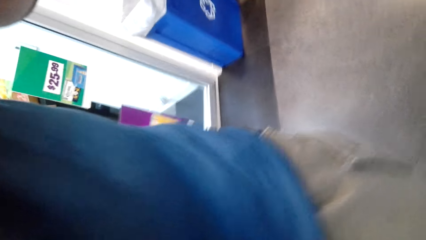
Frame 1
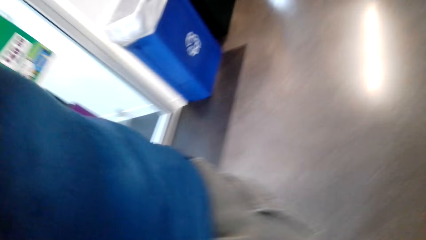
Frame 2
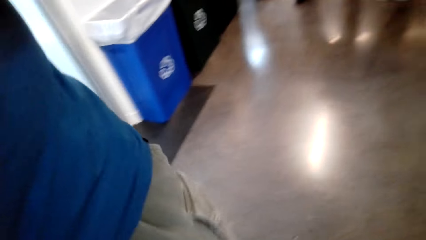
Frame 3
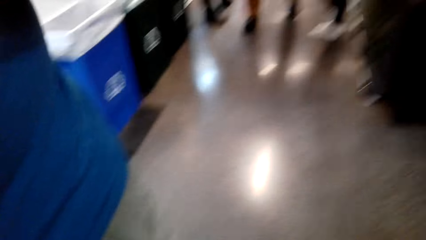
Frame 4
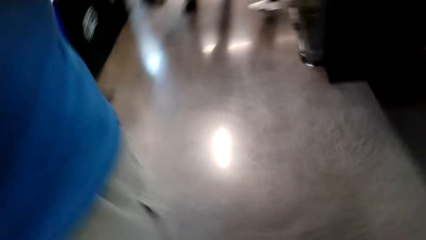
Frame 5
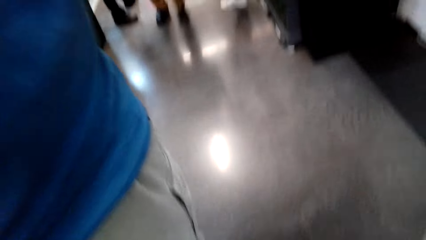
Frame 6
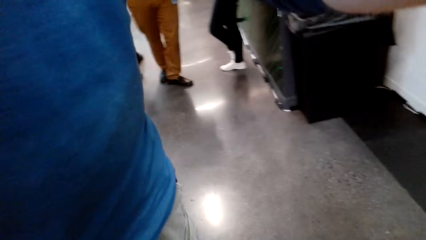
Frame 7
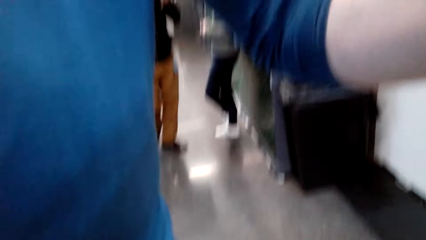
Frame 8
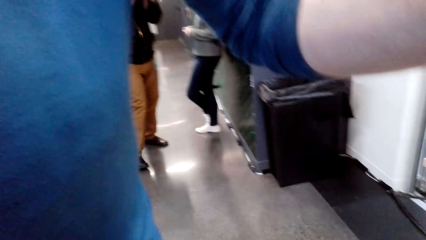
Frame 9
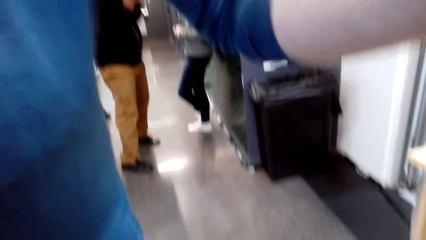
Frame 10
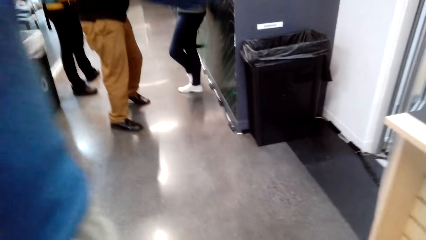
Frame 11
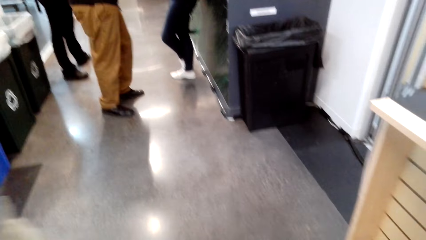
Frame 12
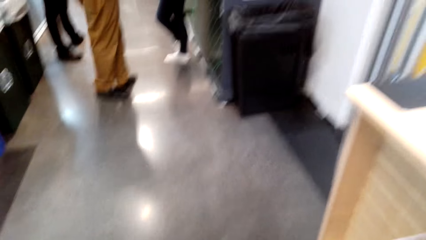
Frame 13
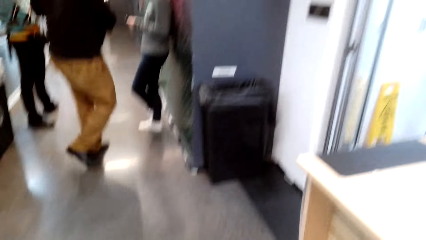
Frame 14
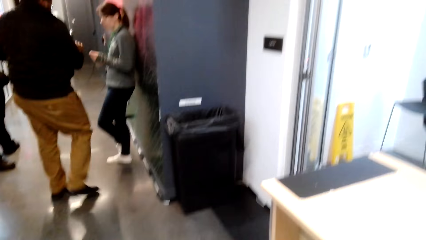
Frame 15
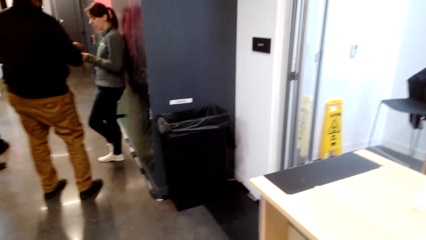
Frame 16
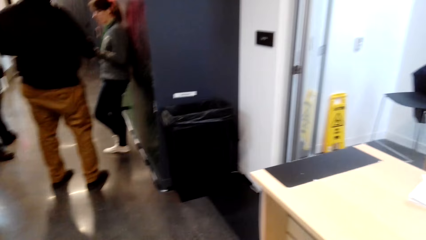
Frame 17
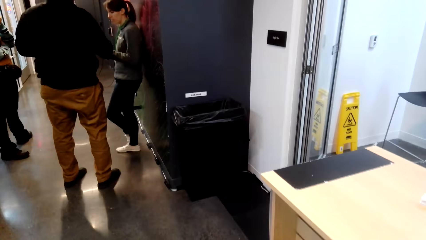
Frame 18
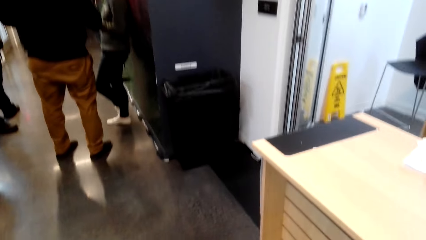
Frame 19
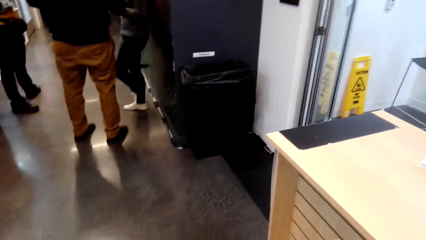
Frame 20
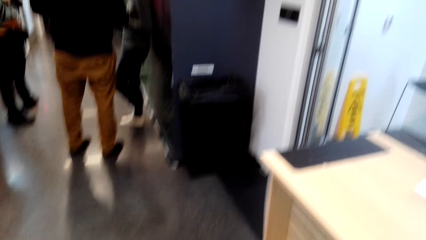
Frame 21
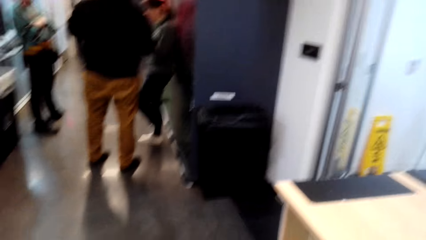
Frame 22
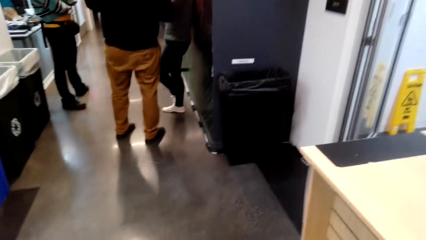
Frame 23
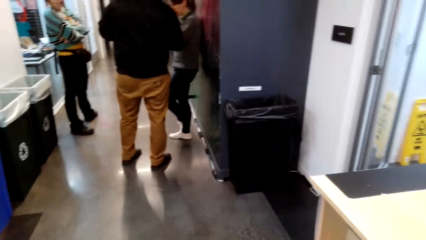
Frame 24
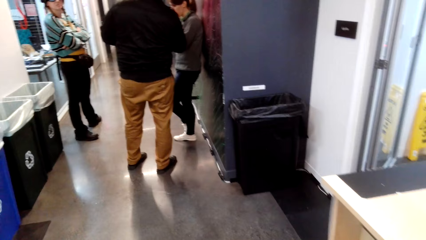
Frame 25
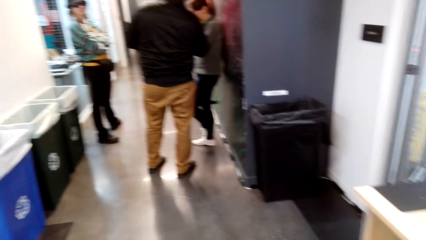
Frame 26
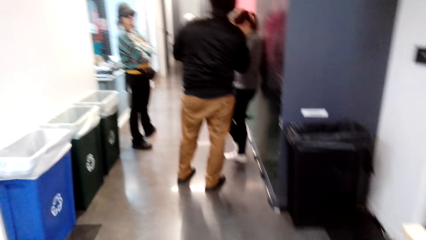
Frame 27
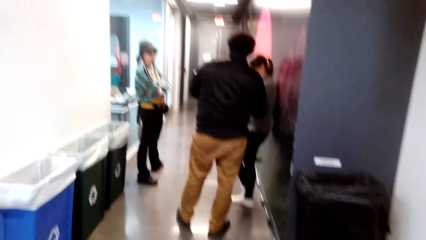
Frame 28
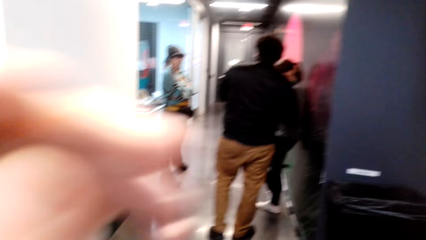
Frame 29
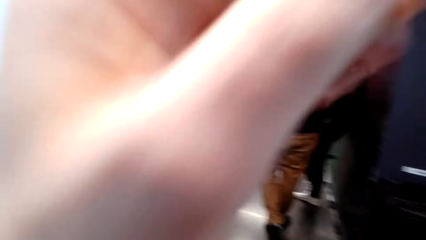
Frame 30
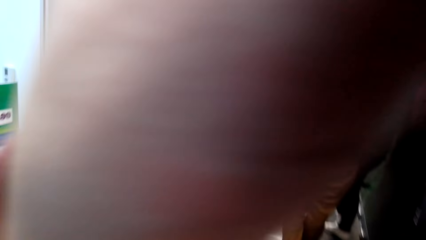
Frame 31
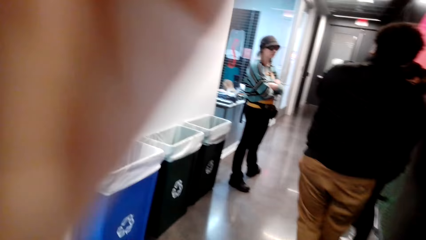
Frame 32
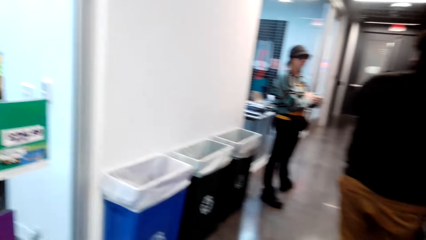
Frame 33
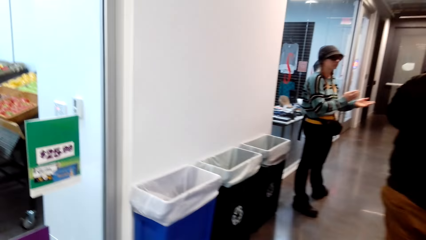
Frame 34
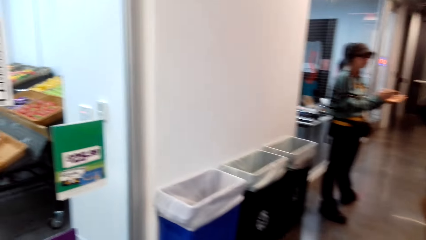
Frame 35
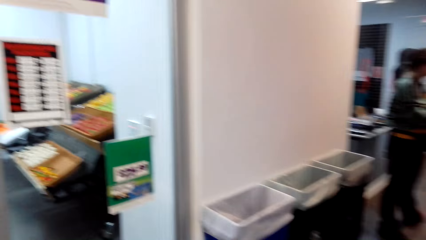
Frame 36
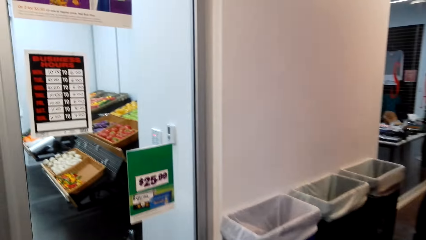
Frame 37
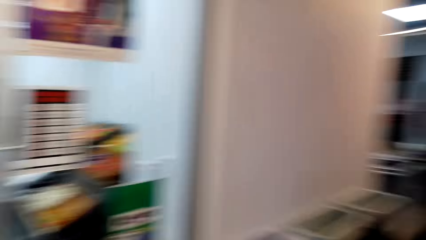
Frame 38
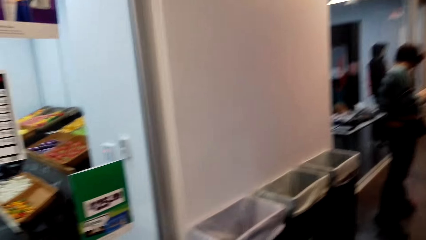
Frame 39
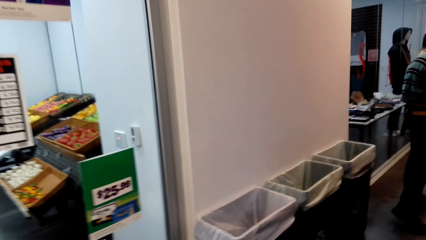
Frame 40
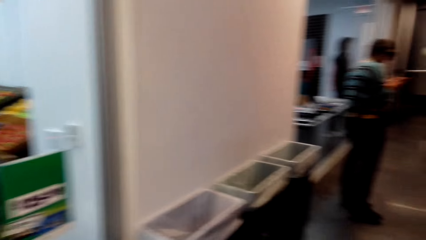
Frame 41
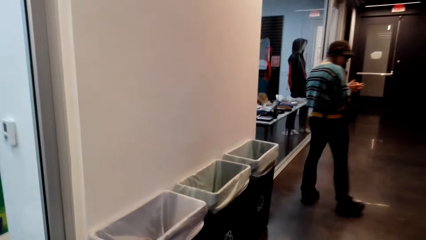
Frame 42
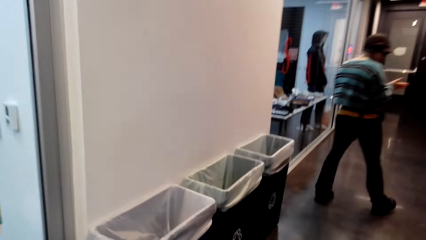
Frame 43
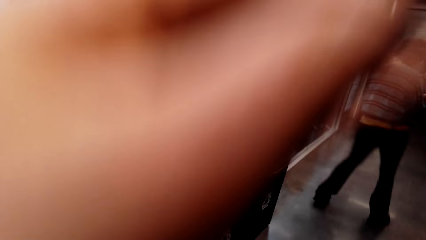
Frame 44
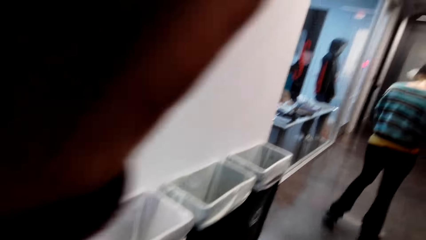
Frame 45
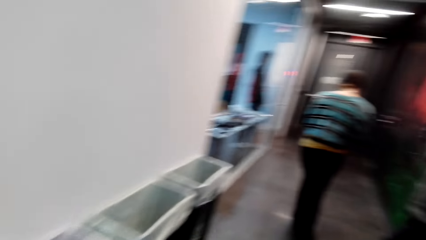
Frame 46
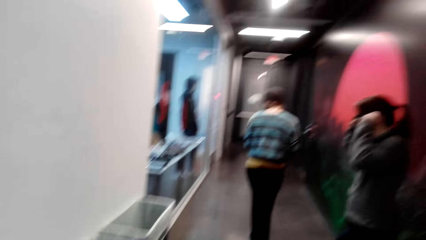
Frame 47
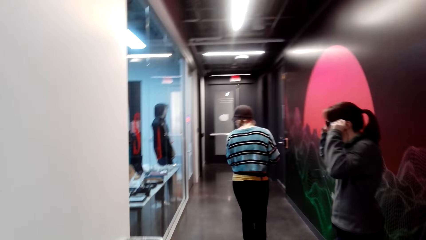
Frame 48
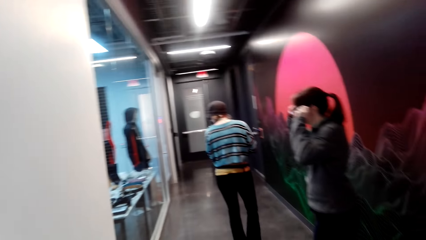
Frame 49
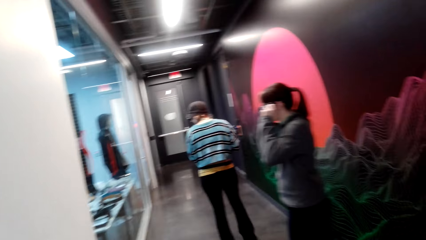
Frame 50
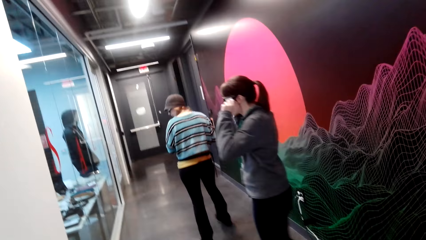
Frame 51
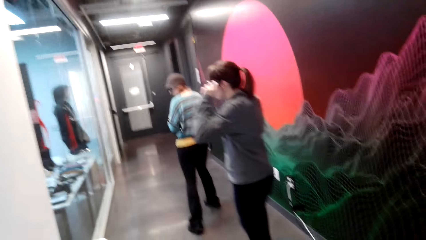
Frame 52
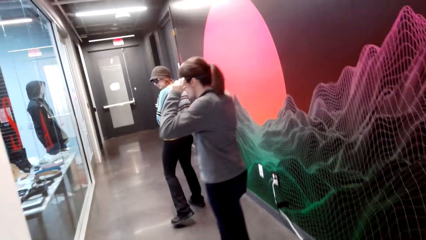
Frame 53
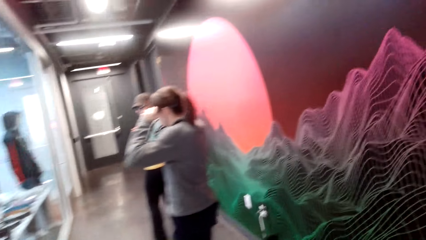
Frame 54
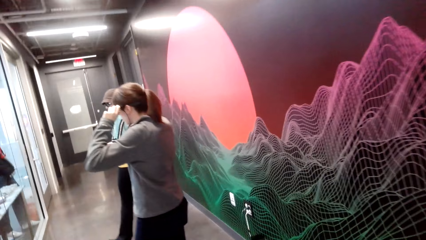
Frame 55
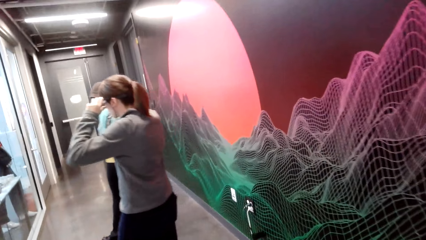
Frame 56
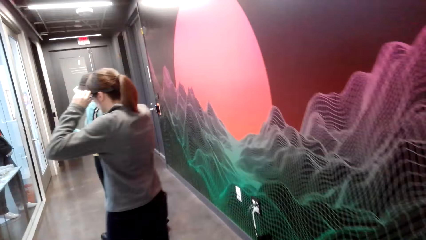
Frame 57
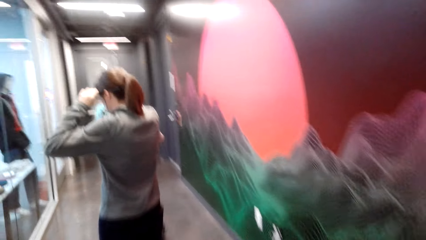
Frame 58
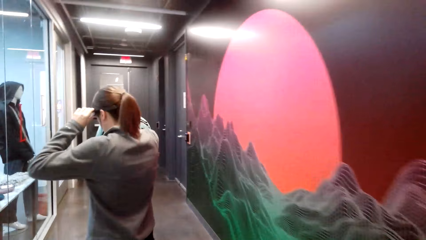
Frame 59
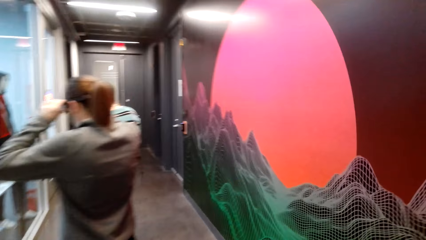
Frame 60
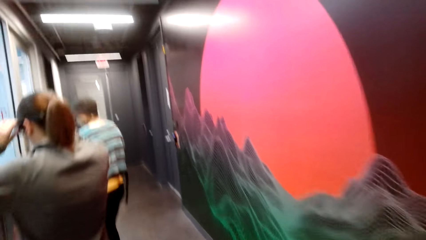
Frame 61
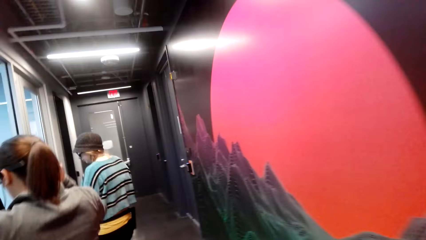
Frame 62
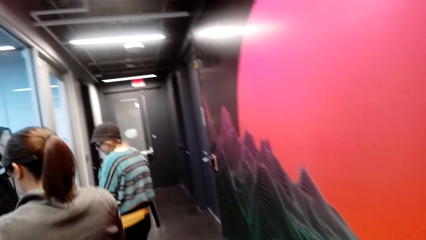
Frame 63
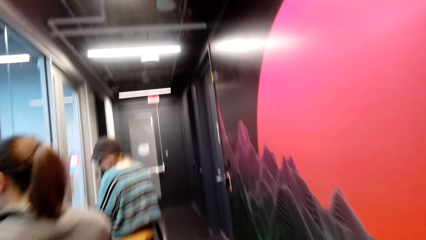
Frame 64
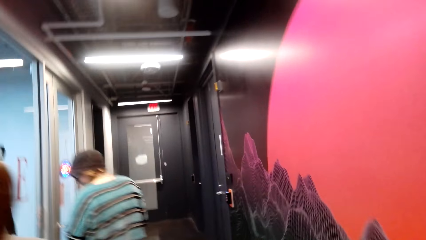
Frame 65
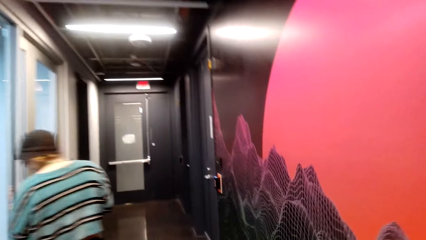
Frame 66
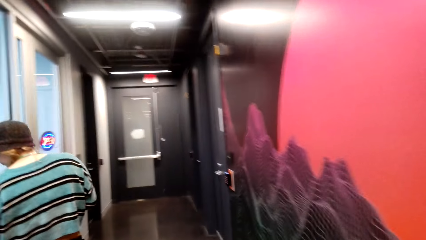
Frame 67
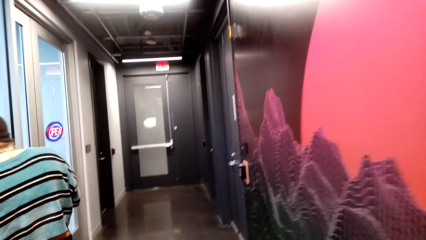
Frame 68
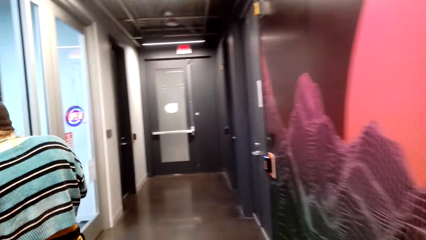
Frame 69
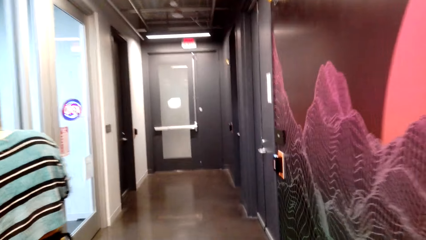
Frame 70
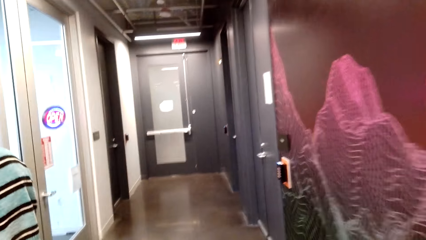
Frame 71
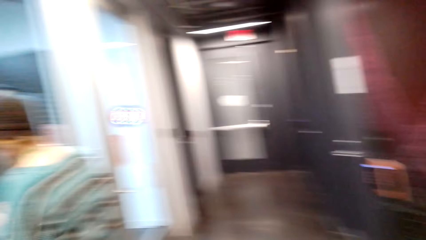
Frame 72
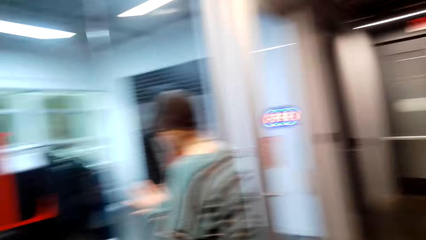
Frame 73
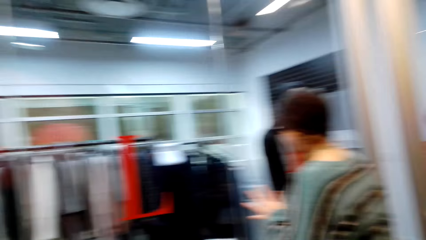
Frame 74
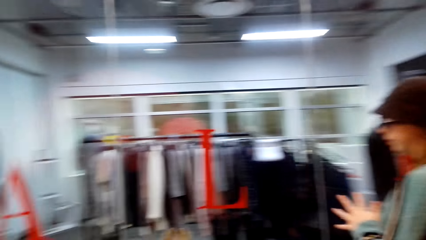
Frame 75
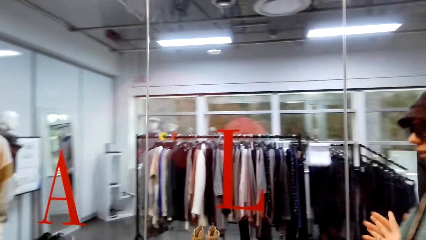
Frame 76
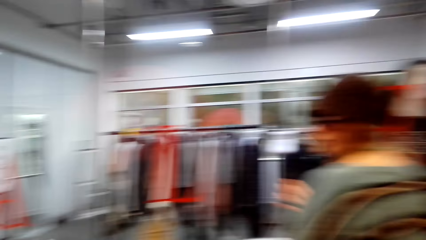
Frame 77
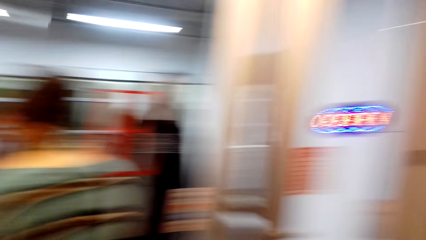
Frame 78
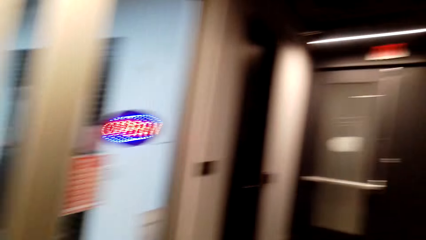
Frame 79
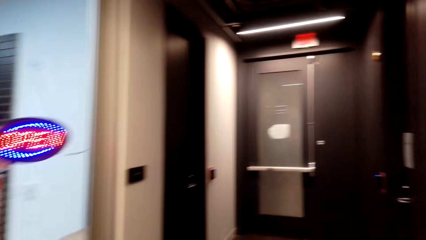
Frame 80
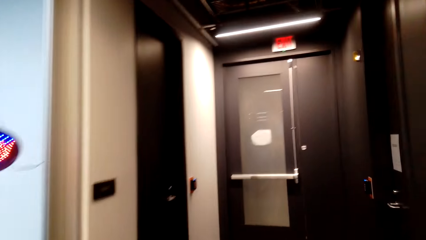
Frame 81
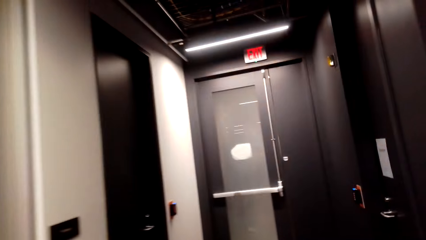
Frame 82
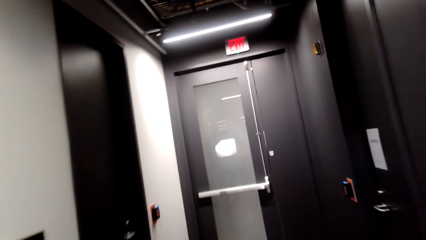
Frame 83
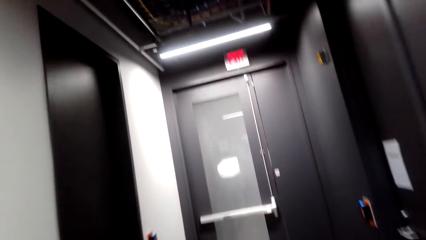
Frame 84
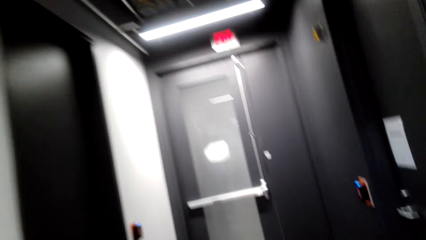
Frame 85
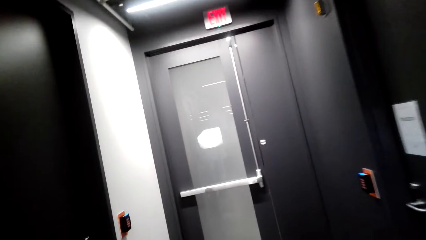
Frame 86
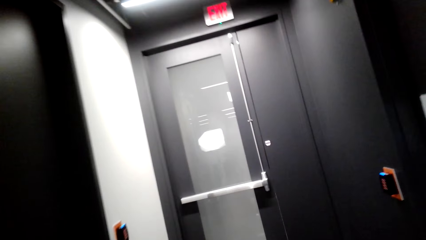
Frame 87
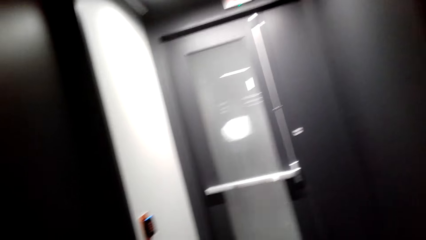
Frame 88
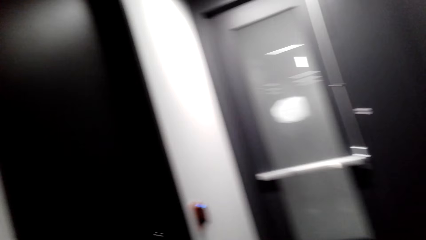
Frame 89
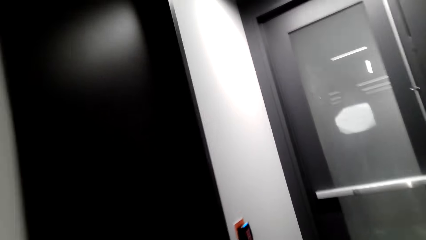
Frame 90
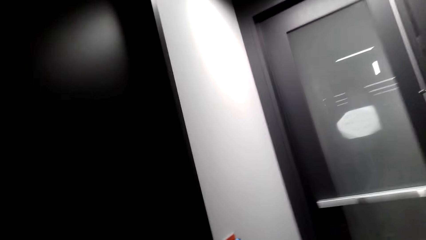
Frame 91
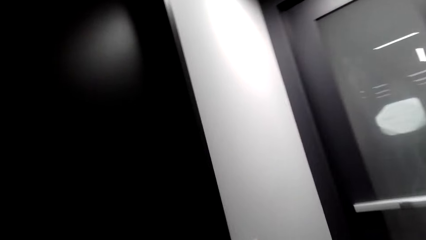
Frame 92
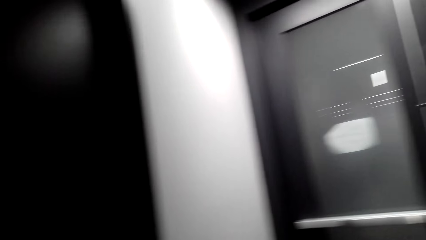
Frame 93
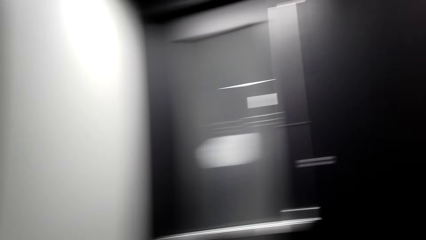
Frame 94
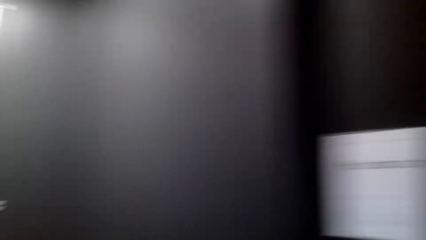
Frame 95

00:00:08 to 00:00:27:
A man moves around. The camera wearer wears the camera. The man talks to a lady and another lady. The camera wearer raises a hand. The first lady moves her hands, moves around. The camera wearer raises a hand. The other lady adjusts her glasses. The camera wearer walks. The other lady moves around.
